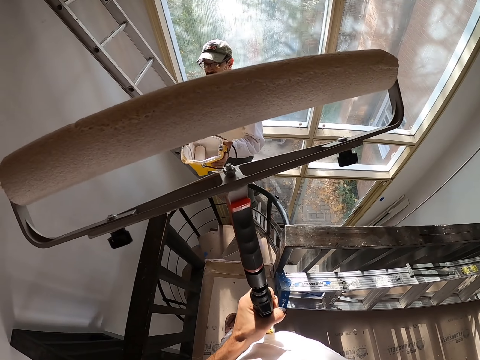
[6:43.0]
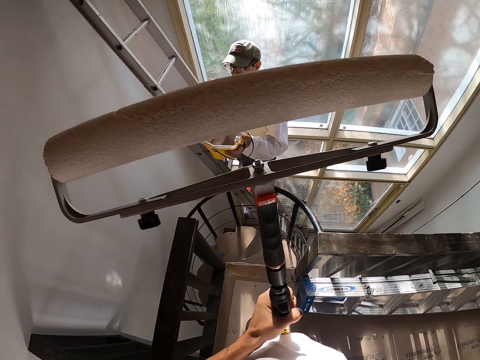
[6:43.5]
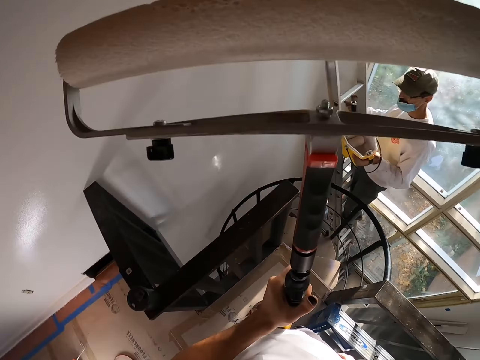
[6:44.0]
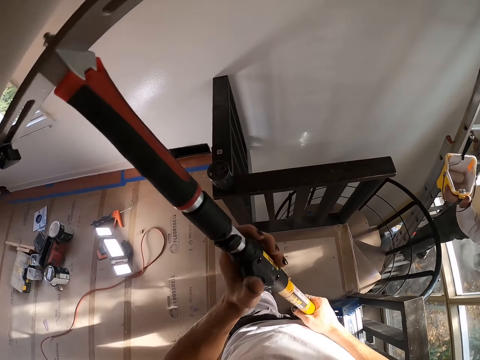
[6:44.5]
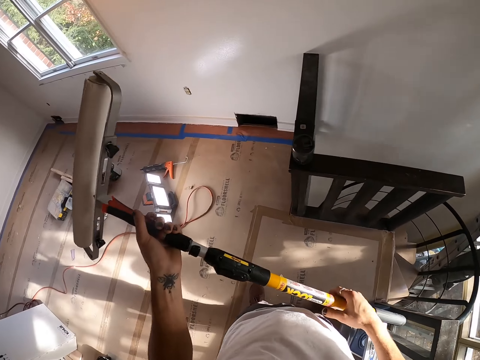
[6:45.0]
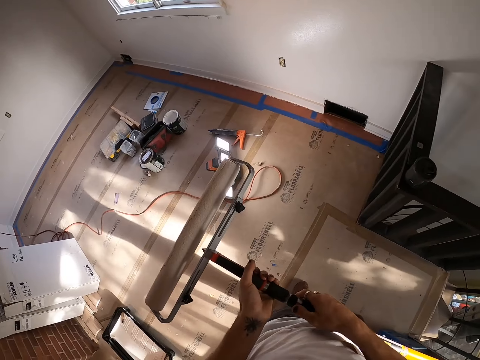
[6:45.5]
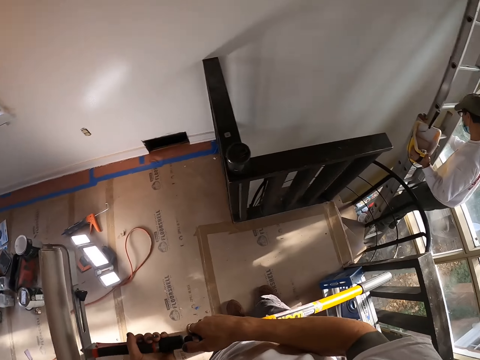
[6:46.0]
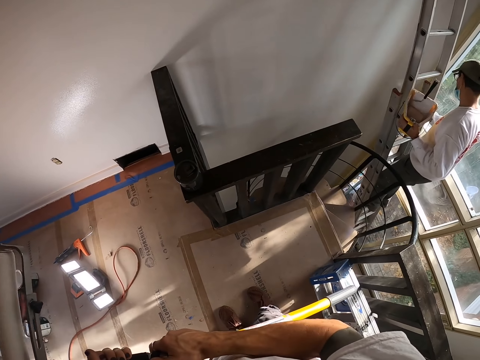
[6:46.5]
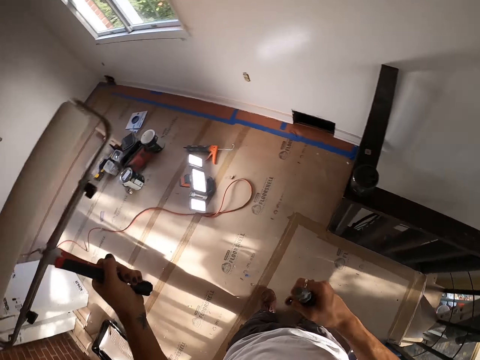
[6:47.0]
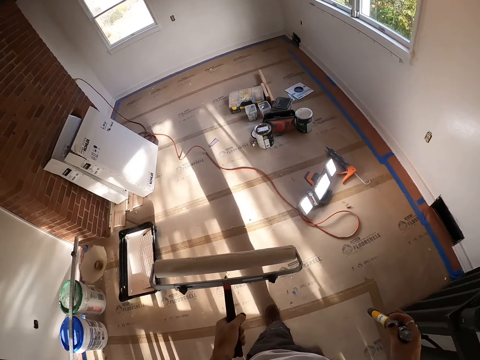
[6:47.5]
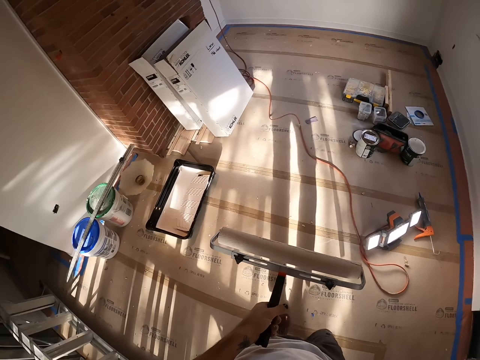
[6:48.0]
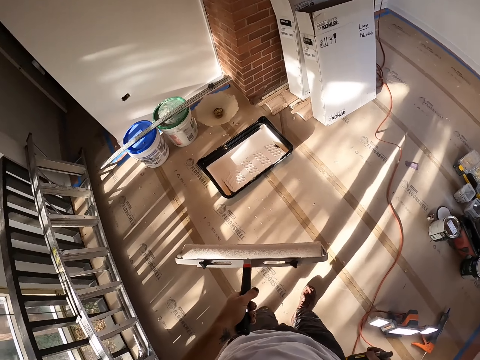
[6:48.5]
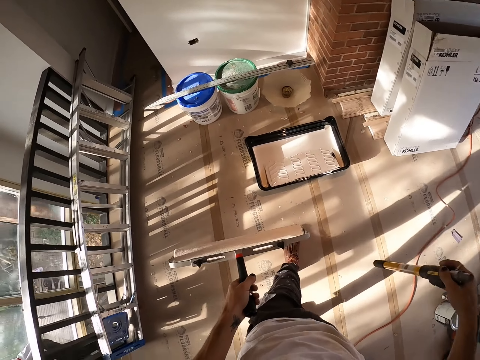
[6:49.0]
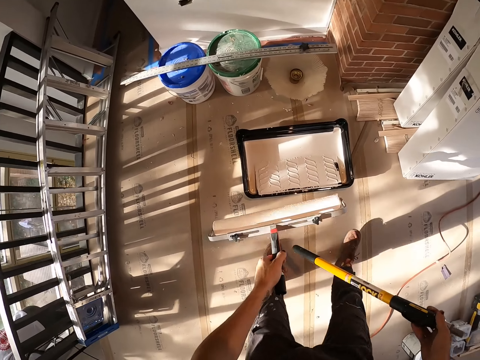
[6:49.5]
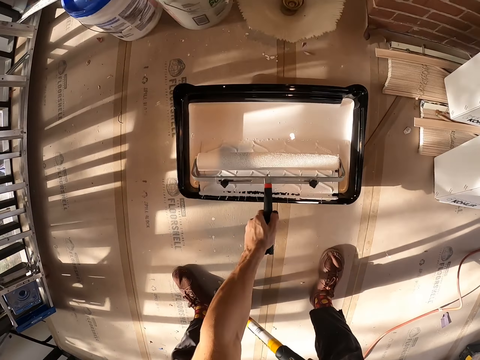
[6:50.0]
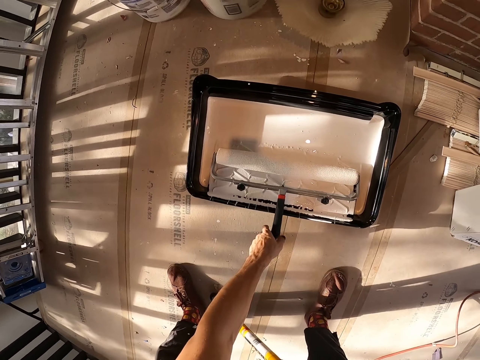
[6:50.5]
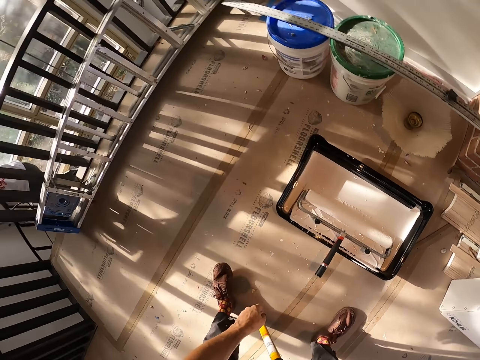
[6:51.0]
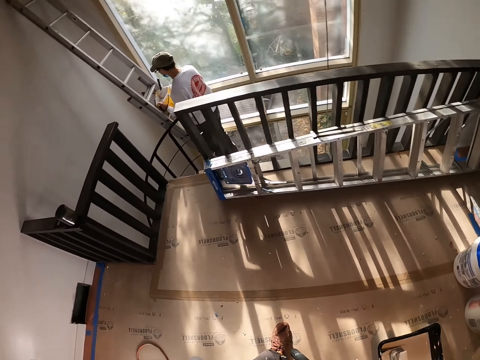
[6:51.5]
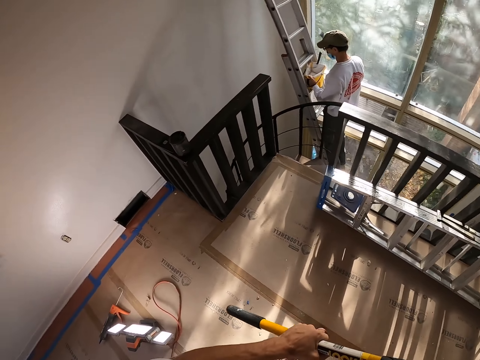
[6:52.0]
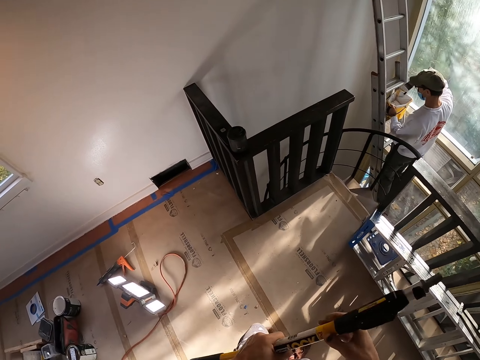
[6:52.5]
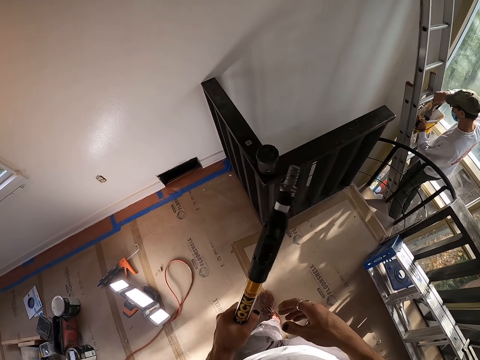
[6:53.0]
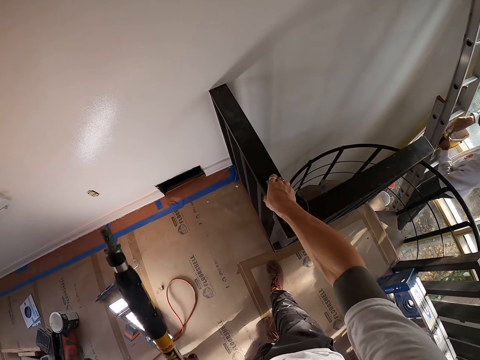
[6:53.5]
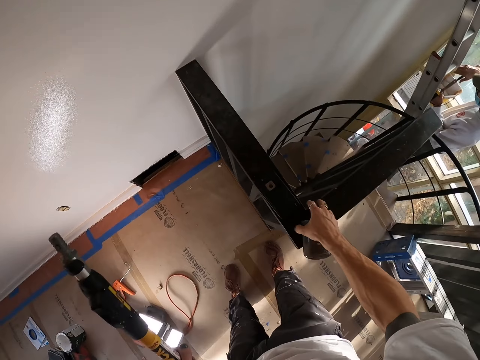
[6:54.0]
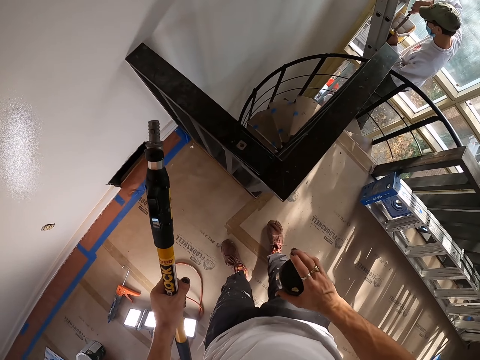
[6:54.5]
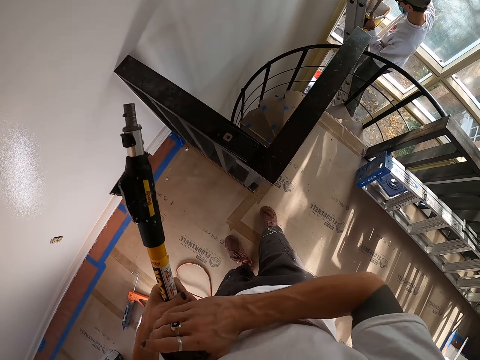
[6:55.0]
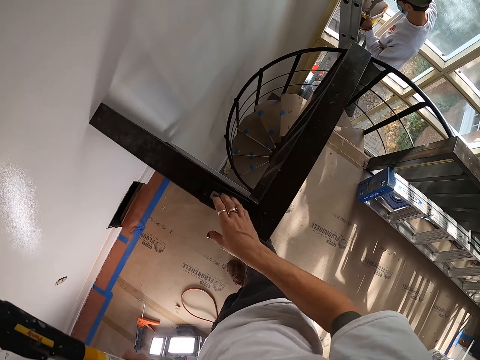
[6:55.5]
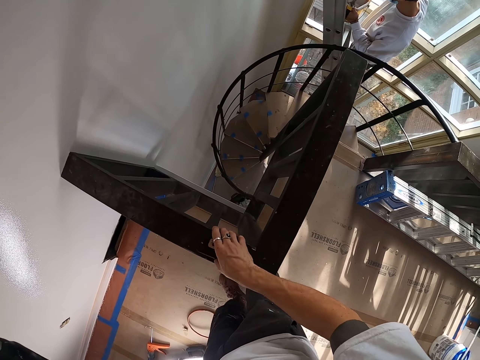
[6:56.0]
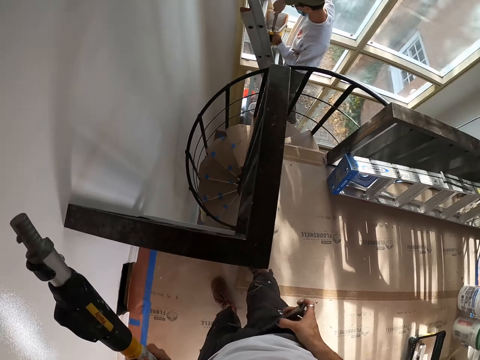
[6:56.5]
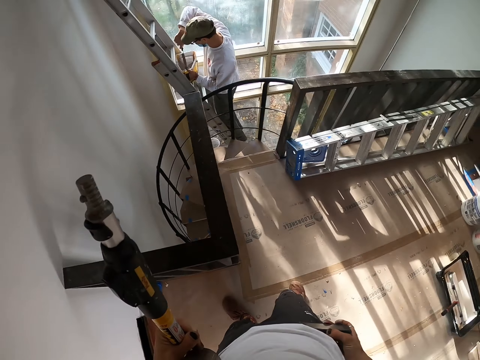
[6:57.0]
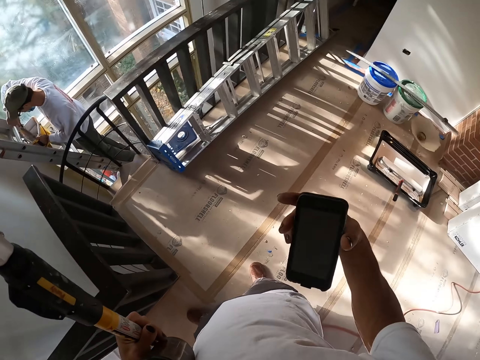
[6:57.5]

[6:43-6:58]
The camera wearer holds a paint roller brush. They turn around. They hold the paint roller brush. They walk around. They take the paint with a drywall vacuum. They put the paint roller on the paint. They turn around. They walk around. They hold a paint roller handle extension. They hold a tin. They pick up a phone on the metal.

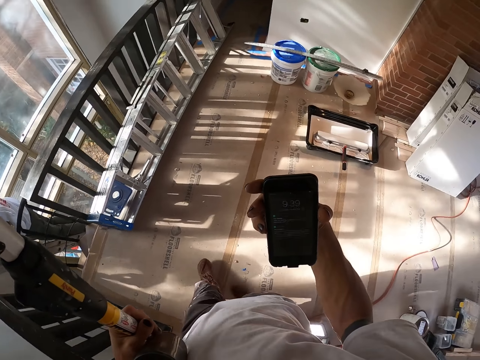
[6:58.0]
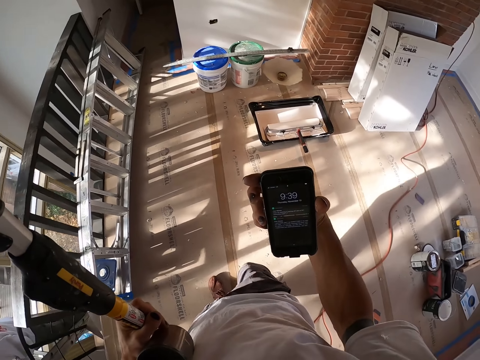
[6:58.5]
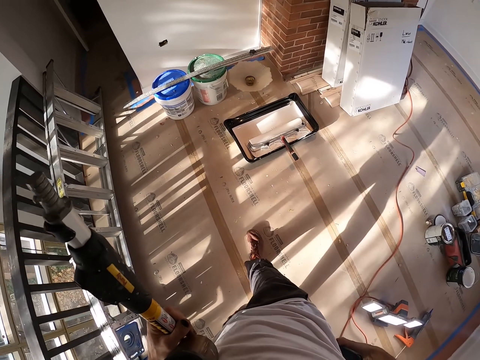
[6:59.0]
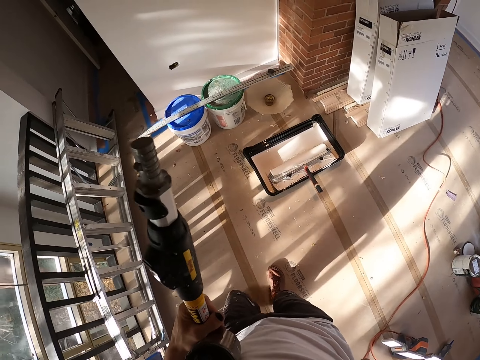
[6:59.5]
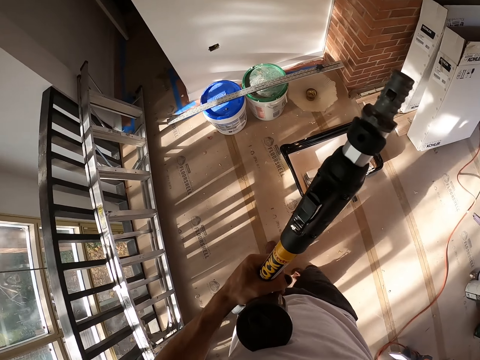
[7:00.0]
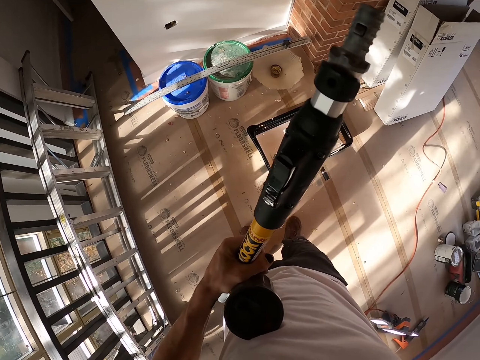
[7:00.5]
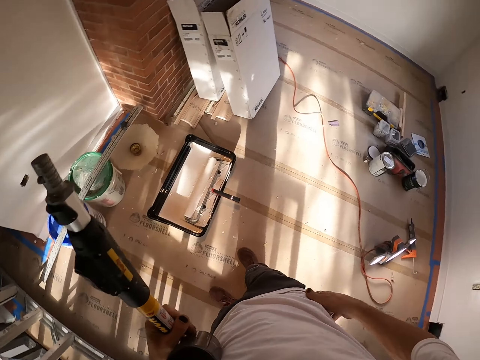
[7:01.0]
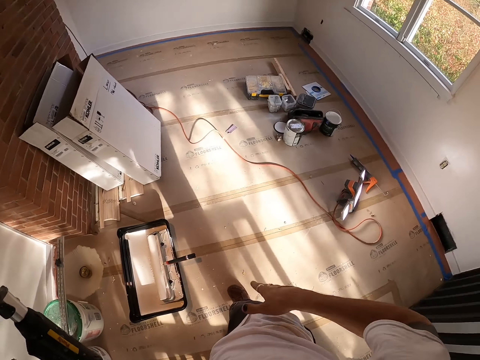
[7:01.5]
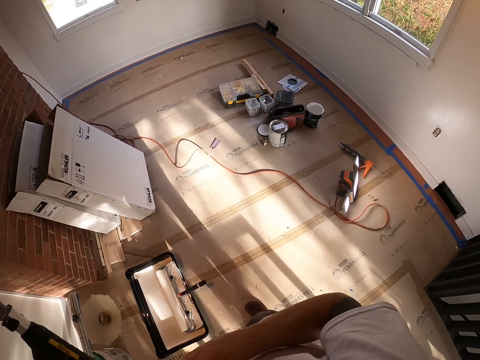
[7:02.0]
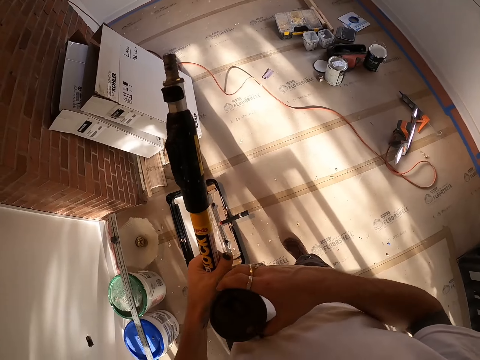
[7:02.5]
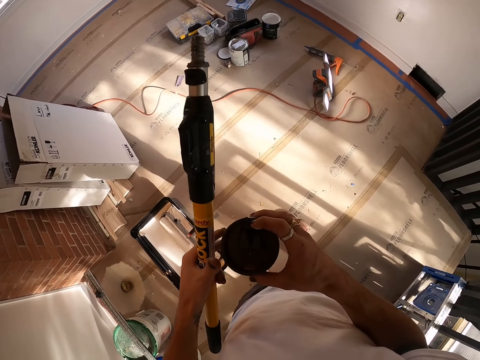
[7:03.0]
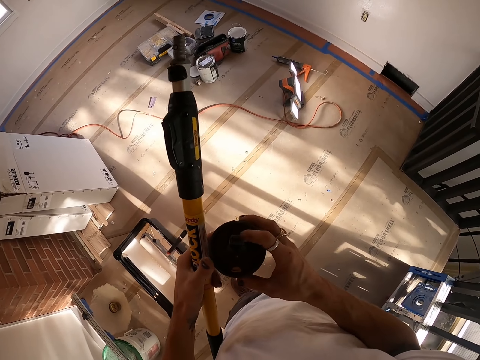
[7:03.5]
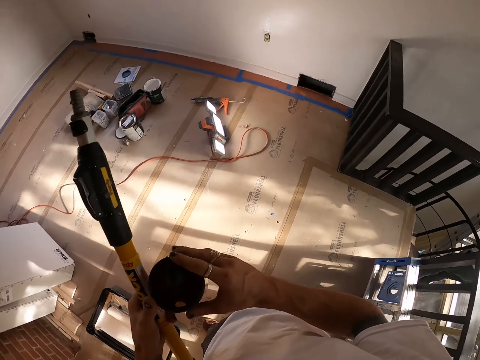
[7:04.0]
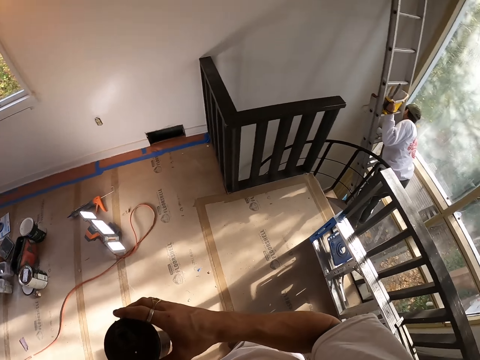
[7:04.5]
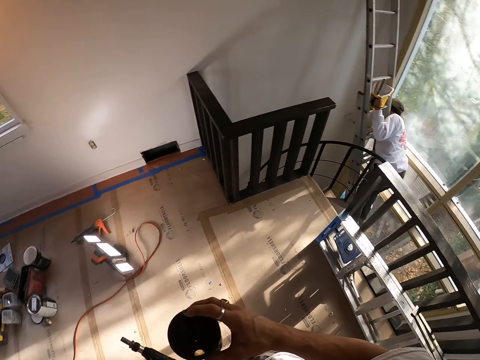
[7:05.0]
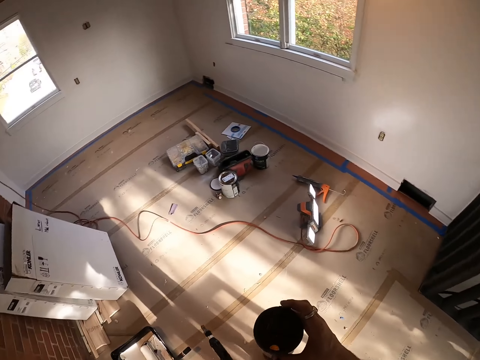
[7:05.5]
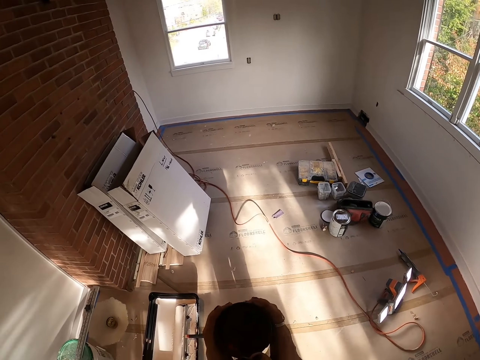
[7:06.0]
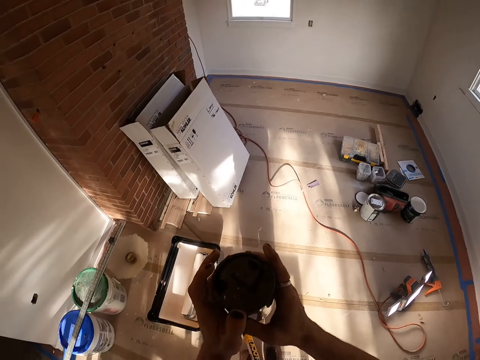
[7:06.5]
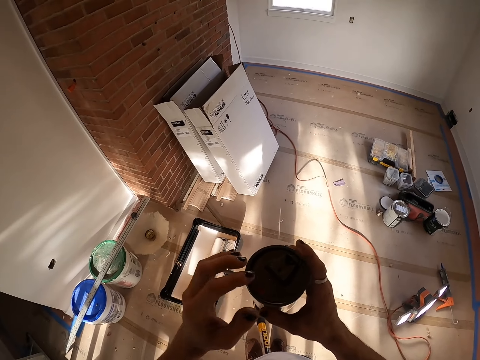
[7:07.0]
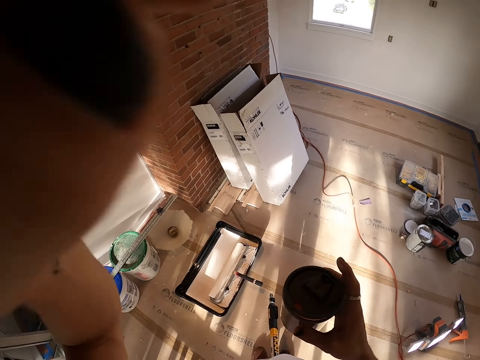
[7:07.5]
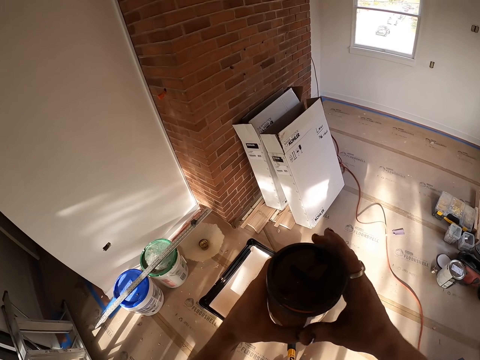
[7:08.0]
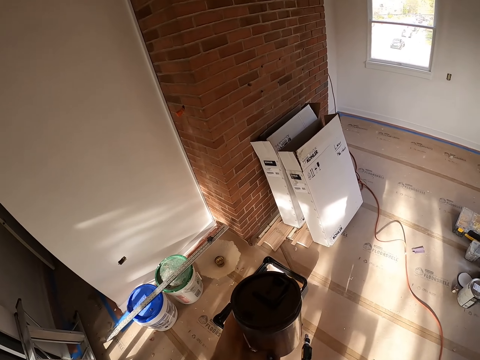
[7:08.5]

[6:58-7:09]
The camera wearer holds a phone. They walk around. They hold a paint roller handle extension. They put the phone in the pocket. They turn around. They hold a tin. They turn around. They hold the tin. They turn around. They put a finger in the tin. They hold the tin. They lift a hand. They hold the tin.
